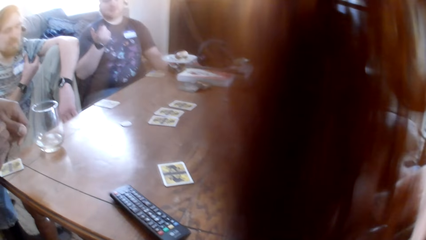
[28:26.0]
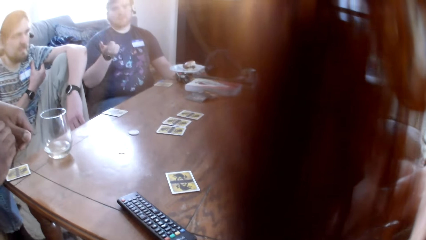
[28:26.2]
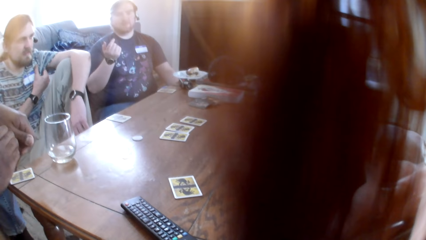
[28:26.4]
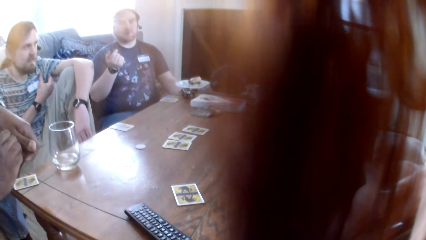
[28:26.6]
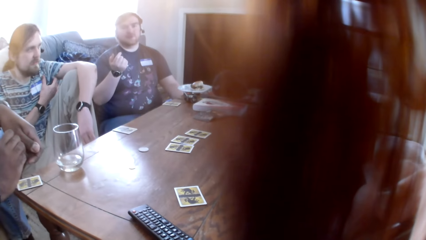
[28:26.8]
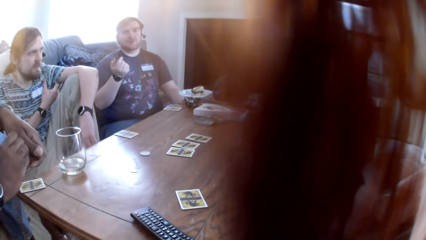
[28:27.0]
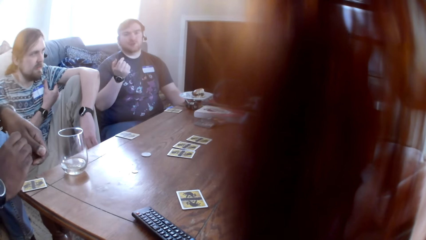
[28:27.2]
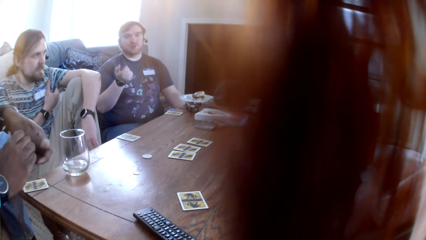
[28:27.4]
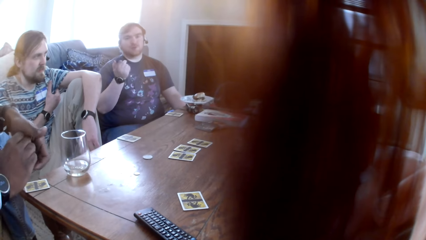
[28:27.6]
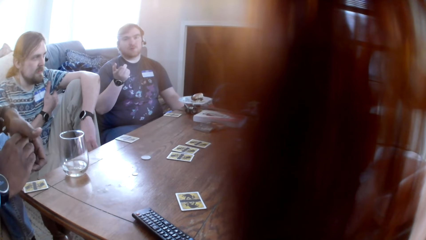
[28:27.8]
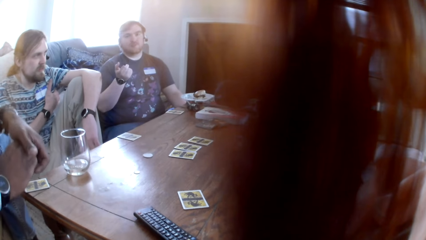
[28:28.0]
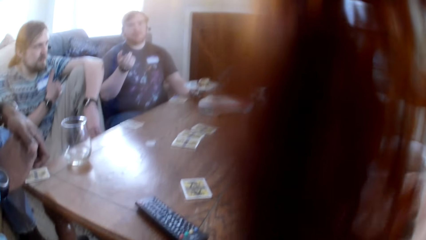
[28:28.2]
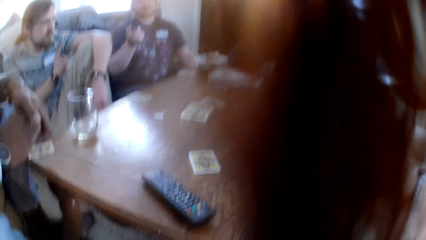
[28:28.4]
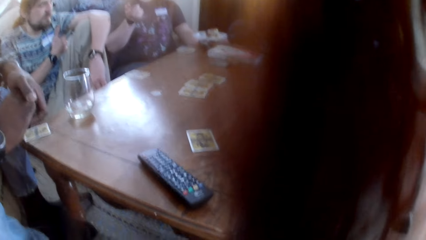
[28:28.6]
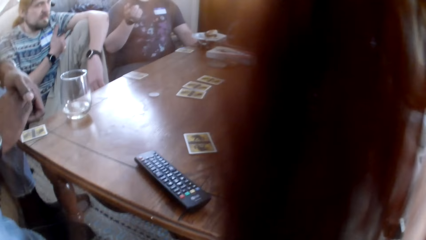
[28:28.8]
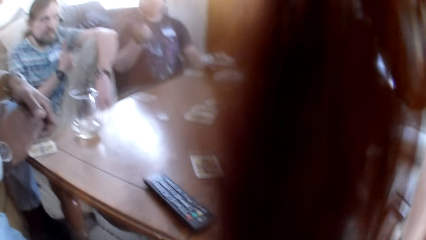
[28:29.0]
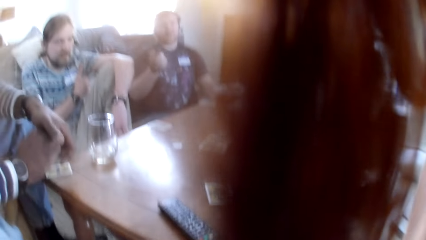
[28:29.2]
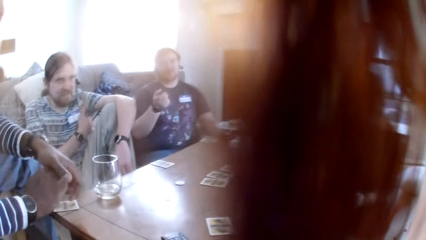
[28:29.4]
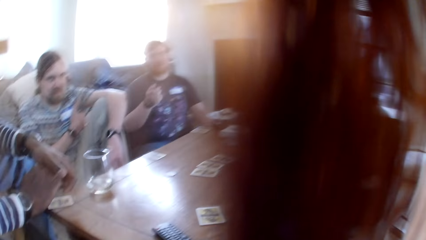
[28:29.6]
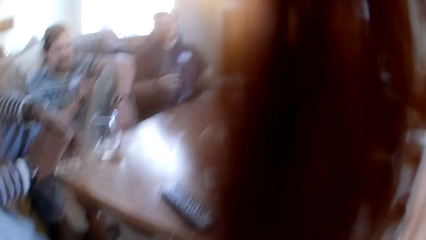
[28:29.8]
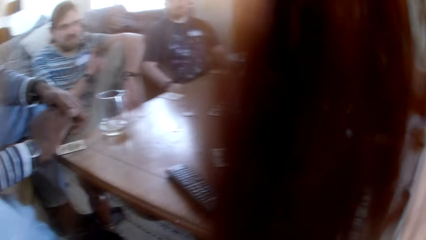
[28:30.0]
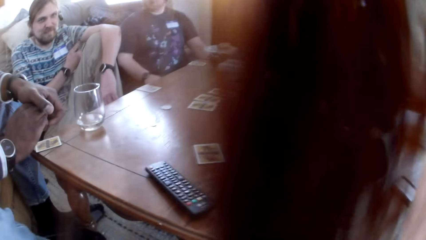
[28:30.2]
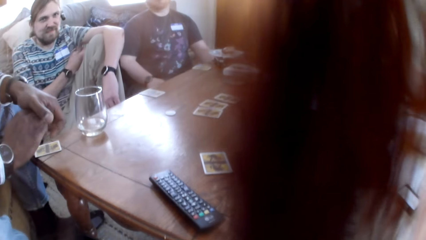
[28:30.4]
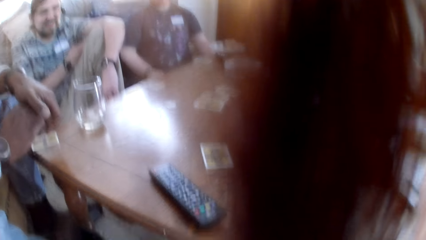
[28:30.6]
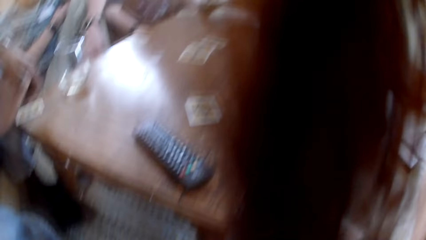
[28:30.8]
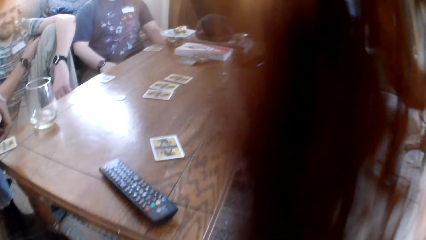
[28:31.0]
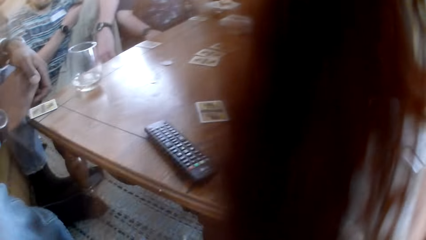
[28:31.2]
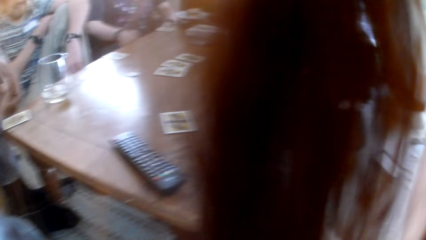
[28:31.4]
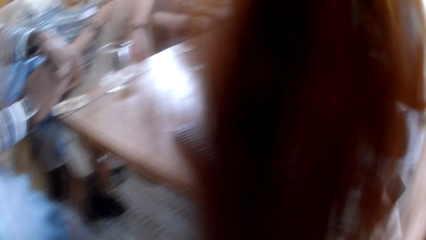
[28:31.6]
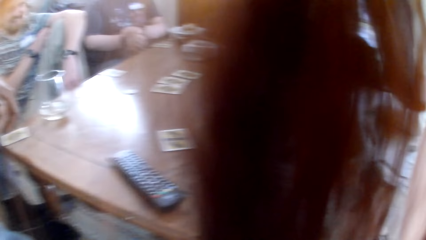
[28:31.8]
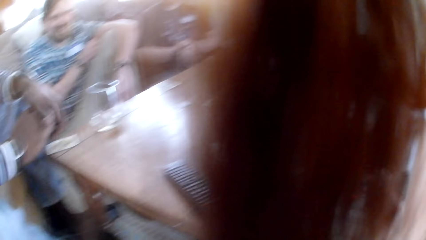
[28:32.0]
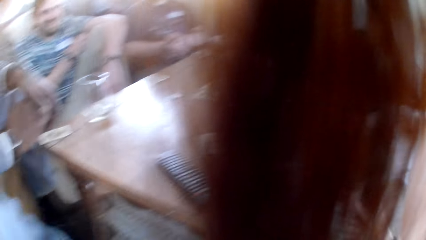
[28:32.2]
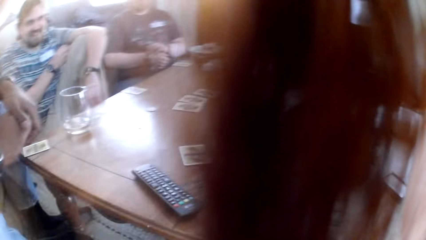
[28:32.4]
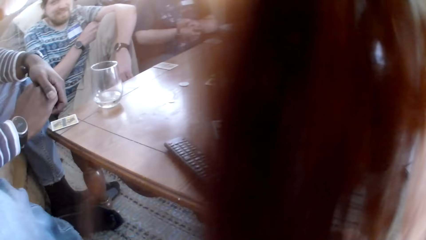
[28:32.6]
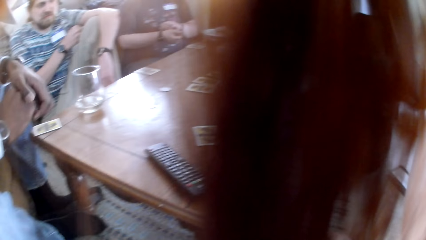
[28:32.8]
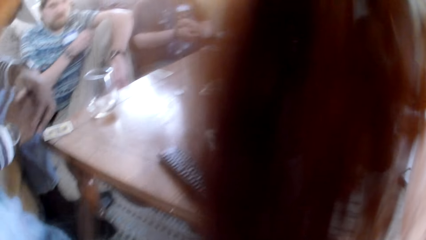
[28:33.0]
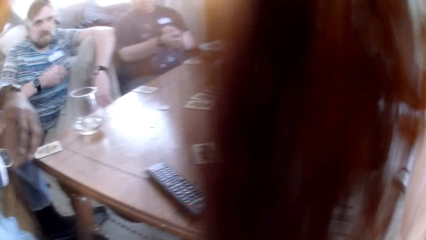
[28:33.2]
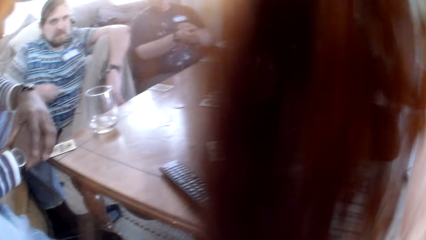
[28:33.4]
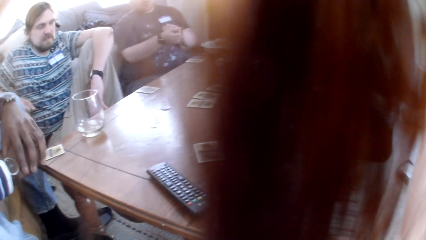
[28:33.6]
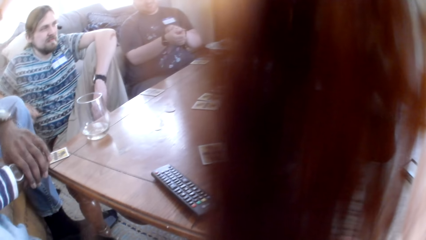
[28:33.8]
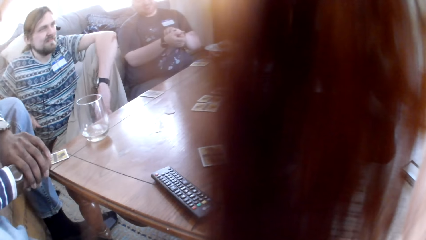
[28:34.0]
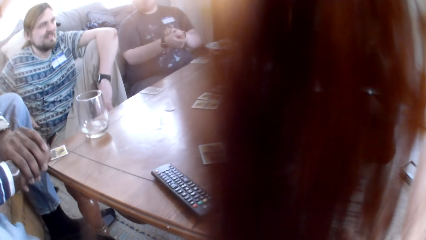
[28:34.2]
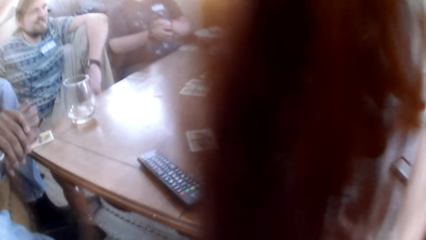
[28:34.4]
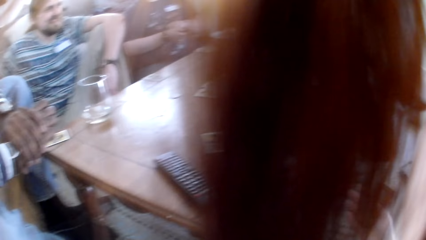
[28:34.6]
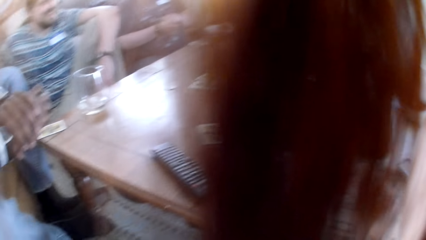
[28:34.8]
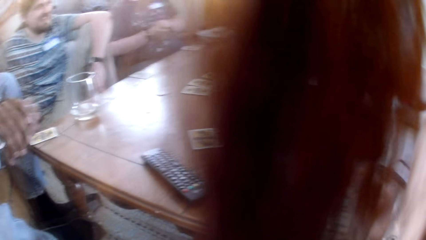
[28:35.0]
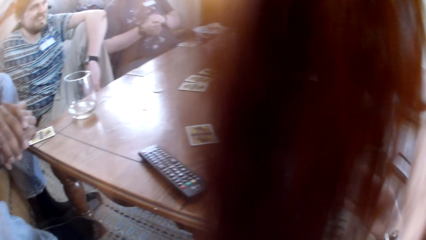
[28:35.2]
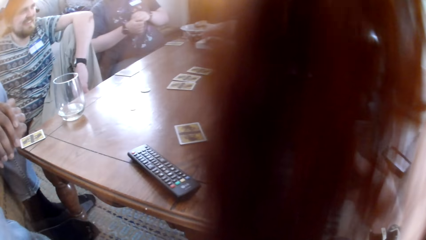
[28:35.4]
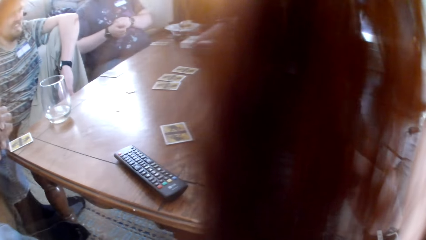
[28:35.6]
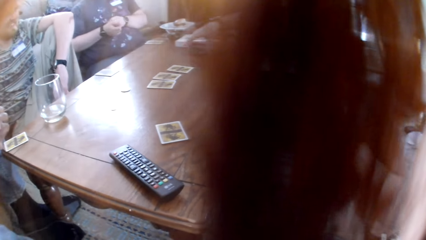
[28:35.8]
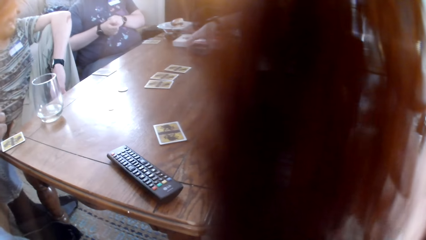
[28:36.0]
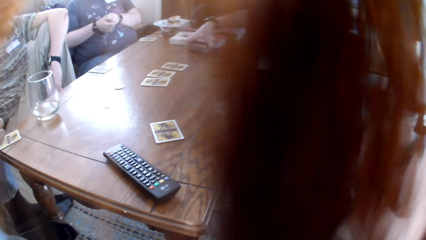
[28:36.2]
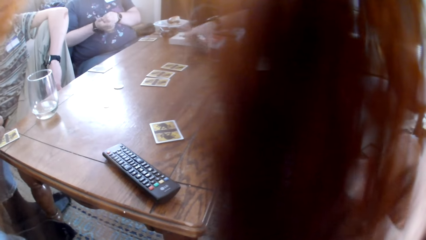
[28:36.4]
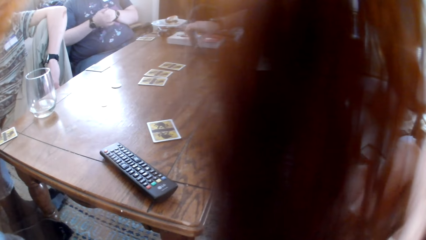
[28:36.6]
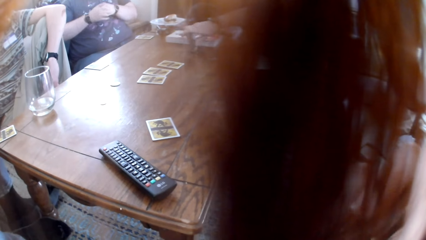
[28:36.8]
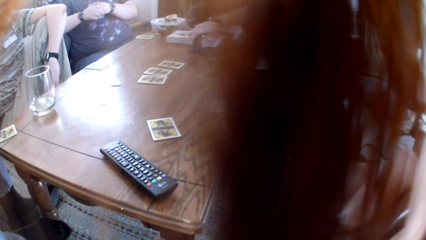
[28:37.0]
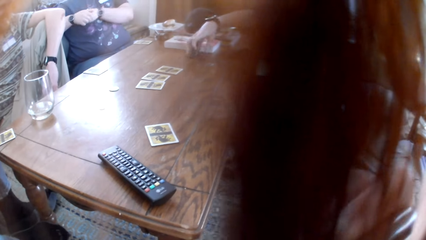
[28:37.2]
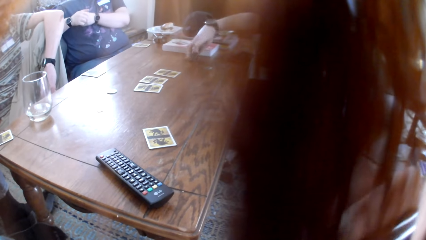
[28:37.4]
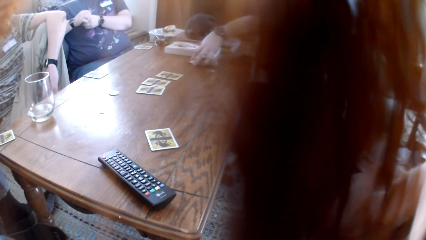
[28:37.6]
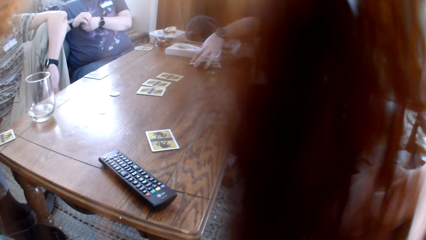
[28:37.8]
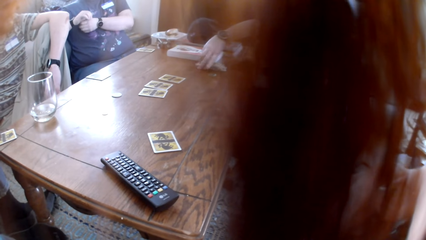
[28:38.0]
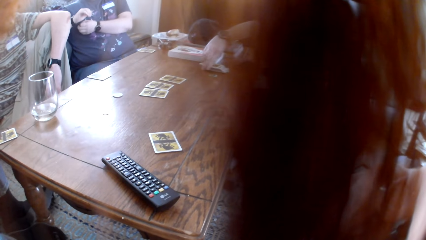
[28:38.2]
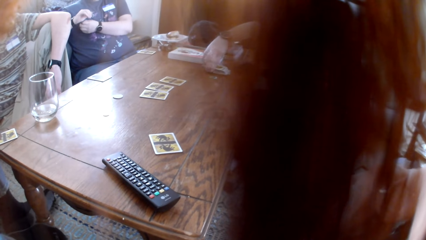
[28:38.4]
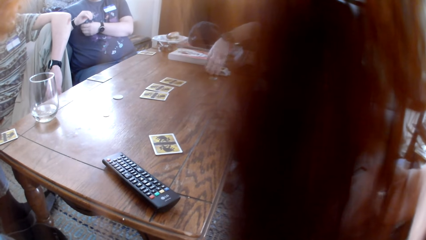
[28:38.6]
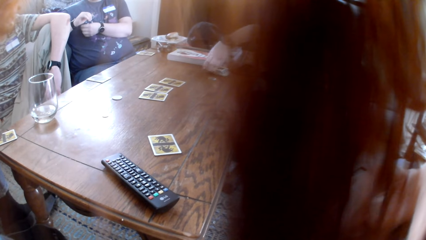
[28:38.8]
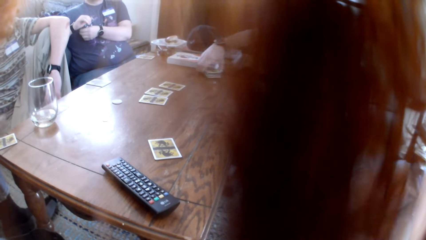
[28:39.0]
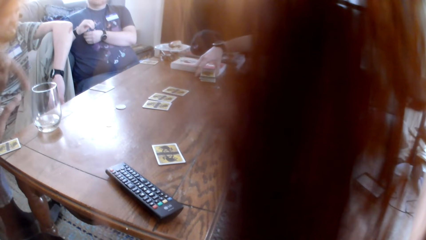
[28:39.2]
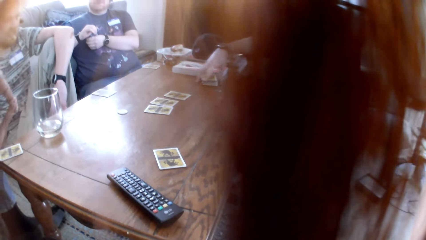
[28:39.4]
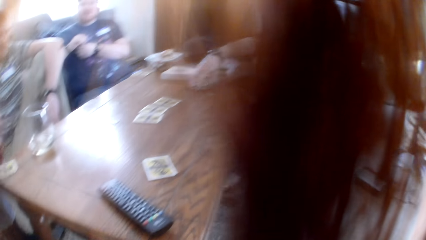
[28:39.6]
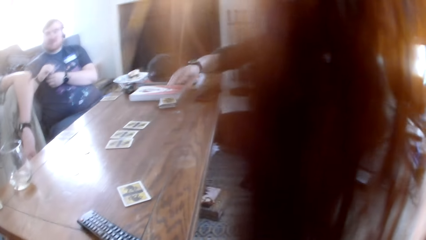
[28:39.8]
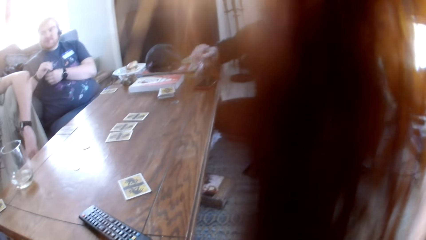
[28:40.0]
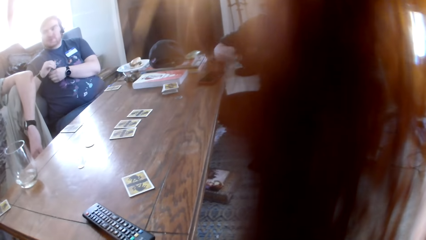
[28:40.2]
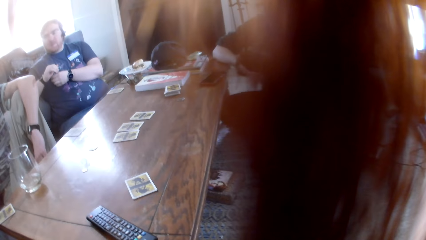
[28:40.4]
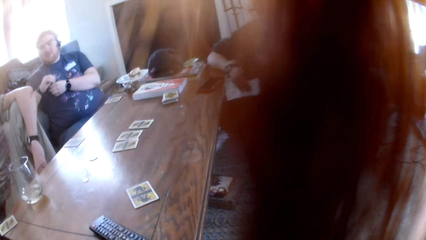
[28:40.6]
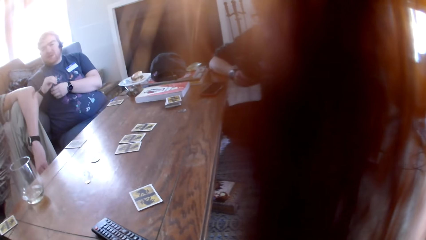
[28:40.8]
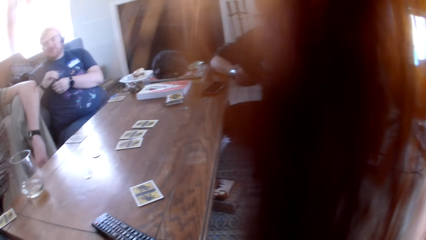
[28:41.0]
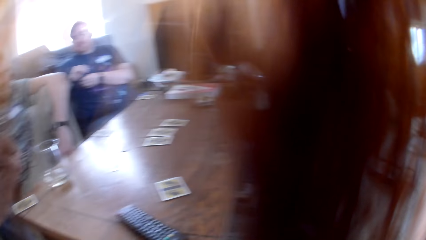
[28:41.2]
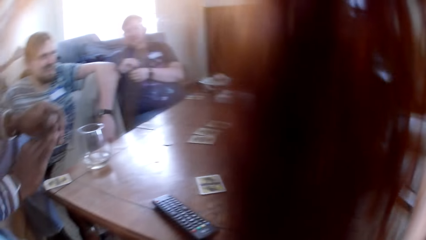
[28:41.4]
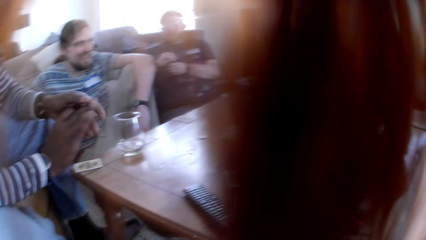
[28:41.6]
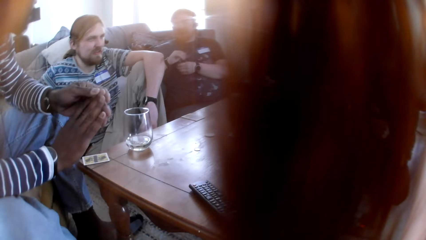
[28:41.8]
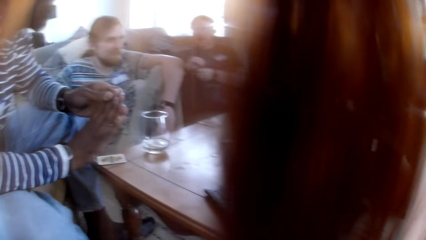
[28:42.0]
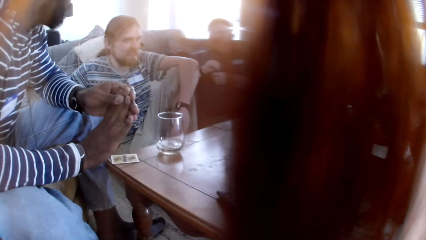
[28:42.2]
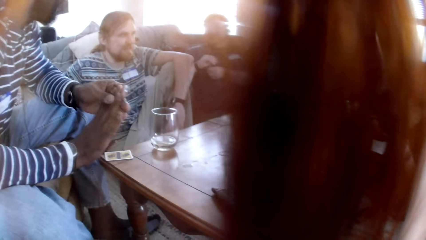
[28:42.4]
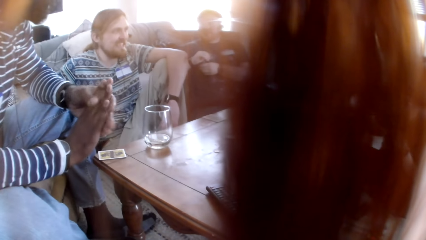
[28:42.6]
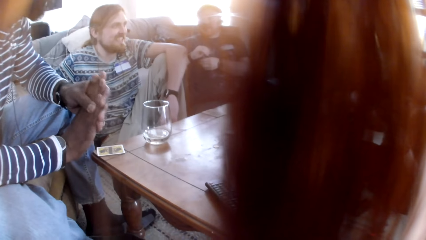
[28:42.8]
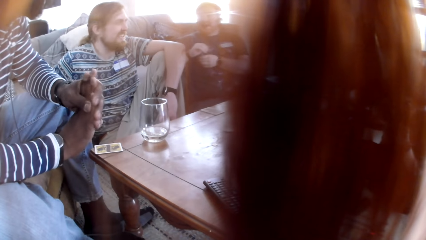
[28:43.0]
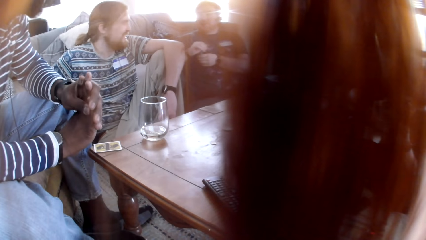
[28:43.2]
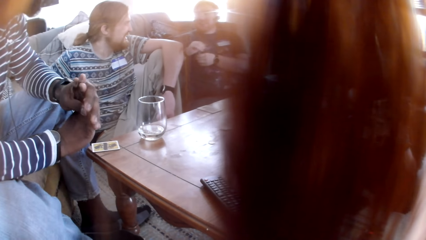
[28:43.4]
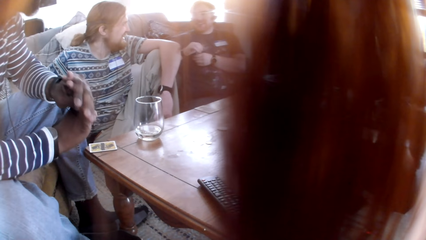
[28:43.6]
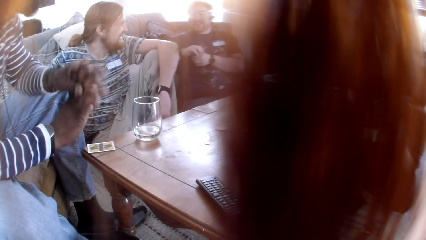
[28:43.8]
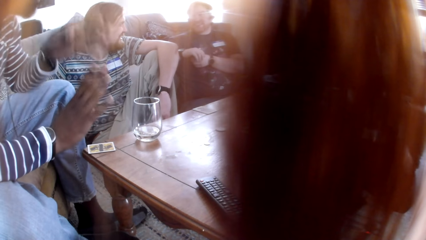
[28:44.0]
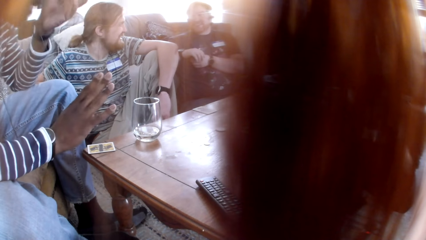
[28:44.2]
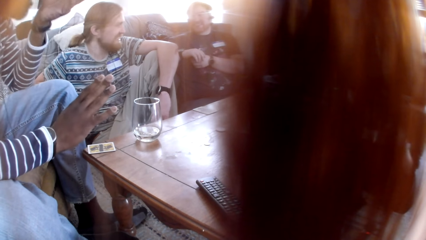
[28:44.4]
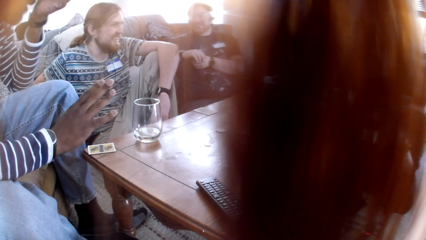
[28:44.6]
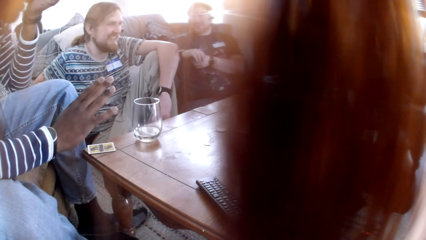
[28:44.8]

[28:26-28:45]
A man talks to the people in the room. A man converses with the camera wearer. A woman holds the cards. The camera wearer looks around.
